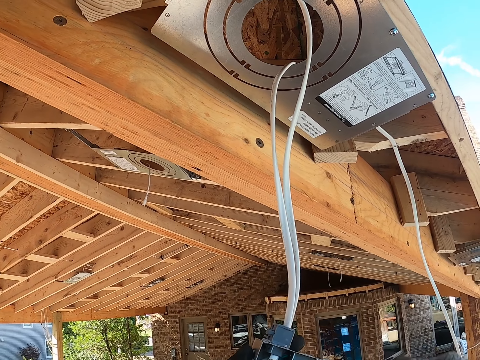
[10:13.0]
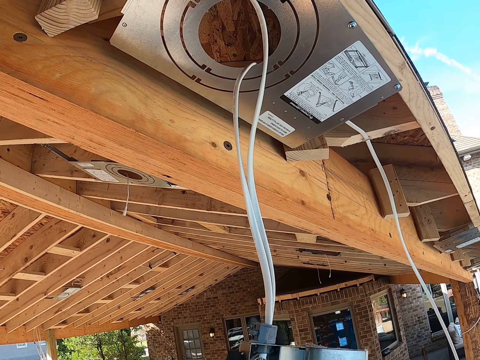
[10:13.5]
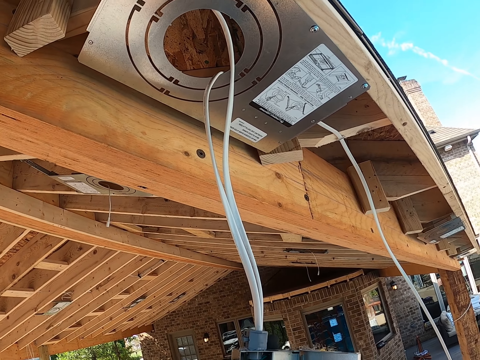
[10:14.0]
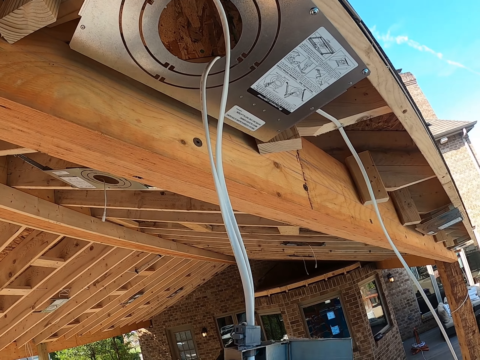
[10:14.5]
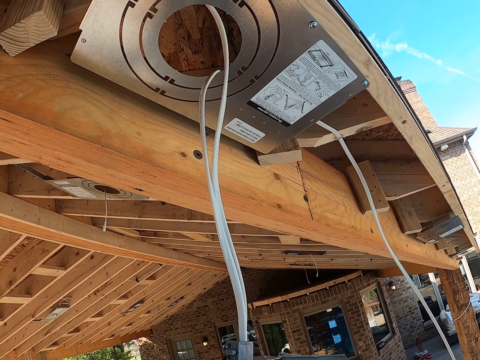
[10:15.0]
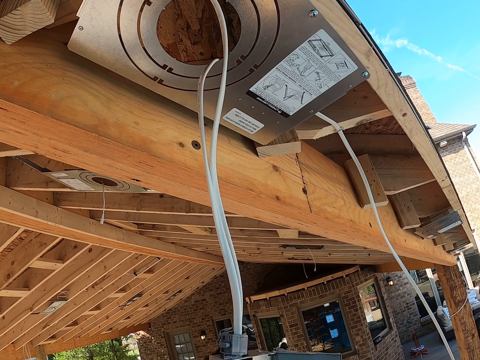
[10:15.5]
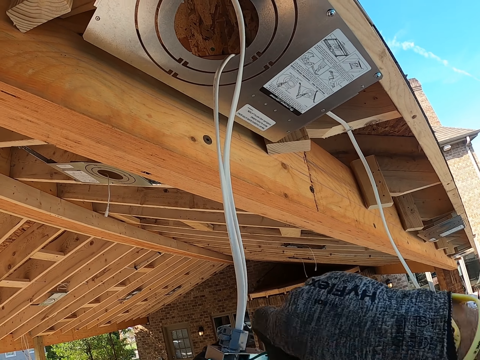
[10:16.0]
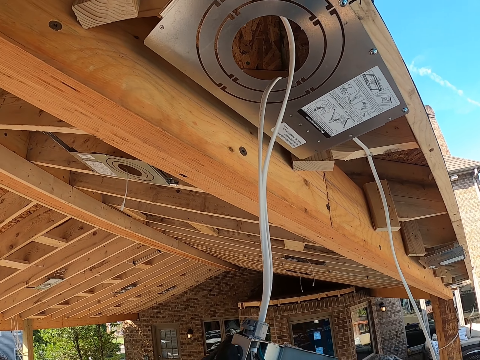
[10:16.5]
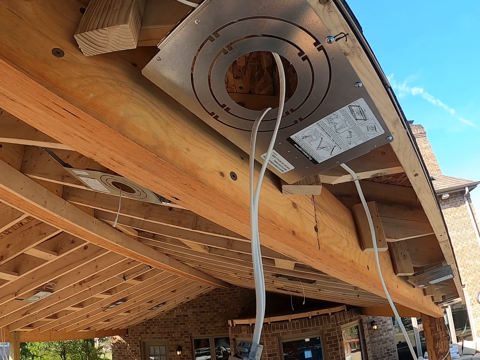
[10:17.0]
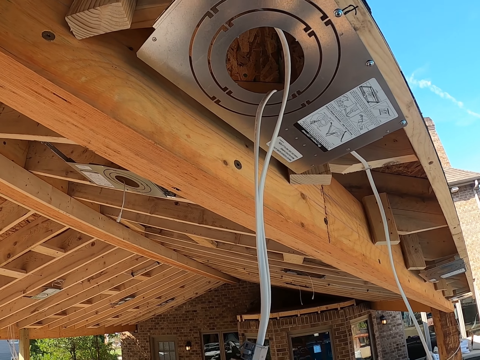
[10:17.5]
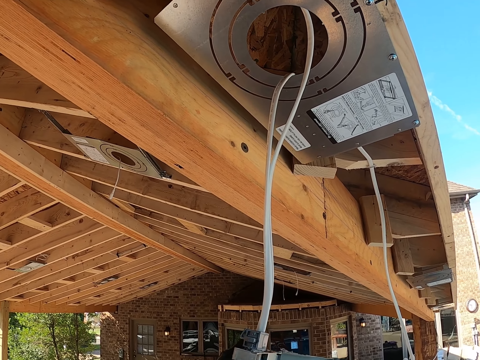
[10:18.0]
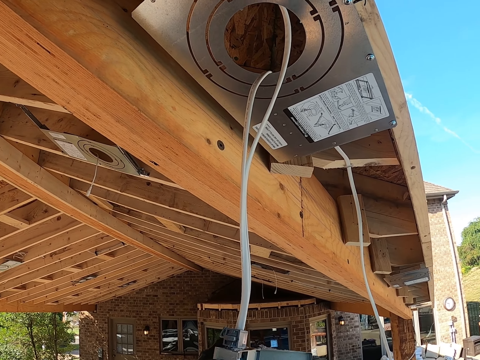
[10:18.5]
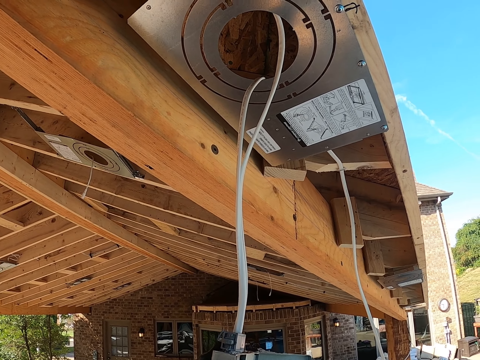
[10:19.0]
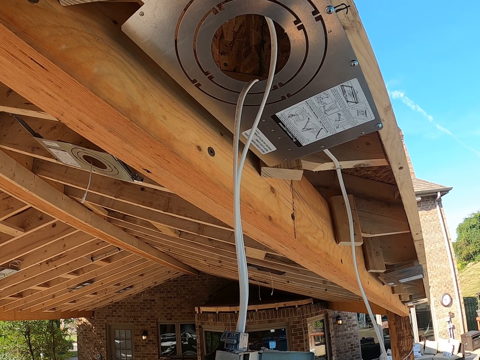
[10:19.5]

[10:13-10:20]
The camera wearer moves a hand from the cable. They adjust the cable.

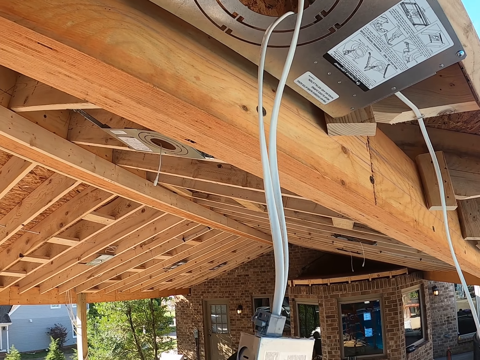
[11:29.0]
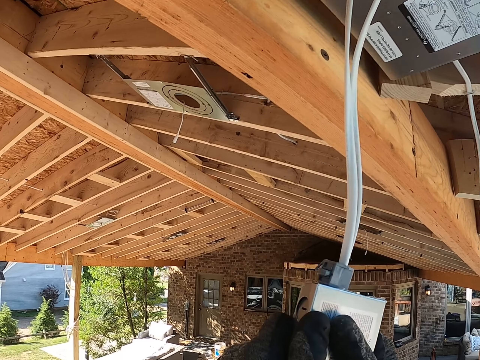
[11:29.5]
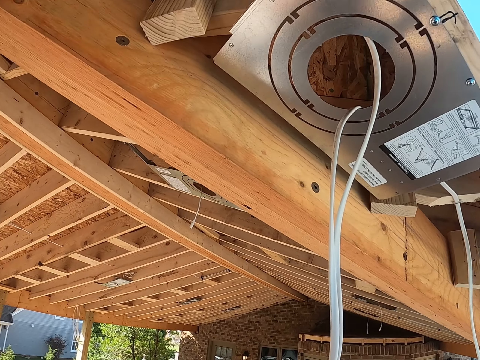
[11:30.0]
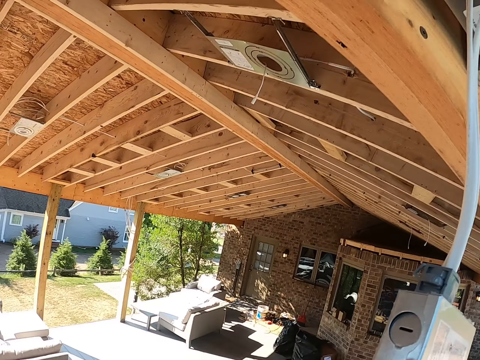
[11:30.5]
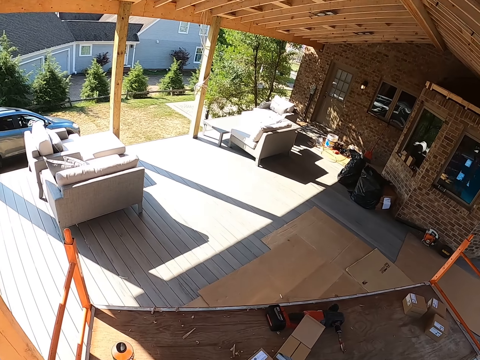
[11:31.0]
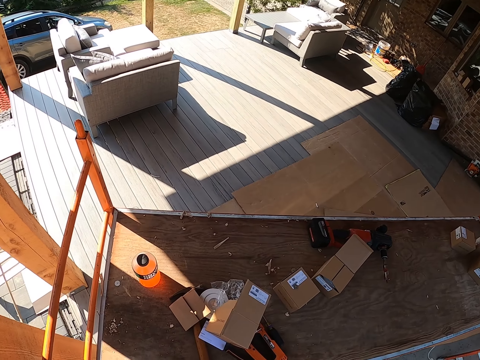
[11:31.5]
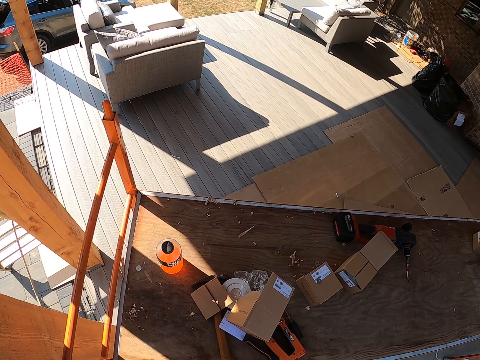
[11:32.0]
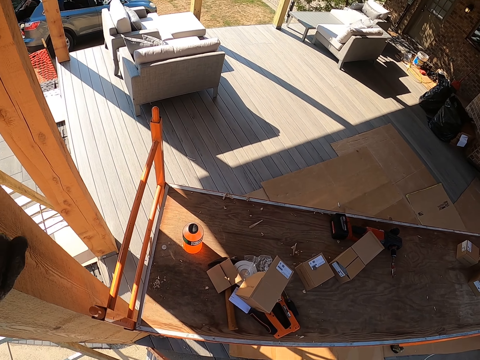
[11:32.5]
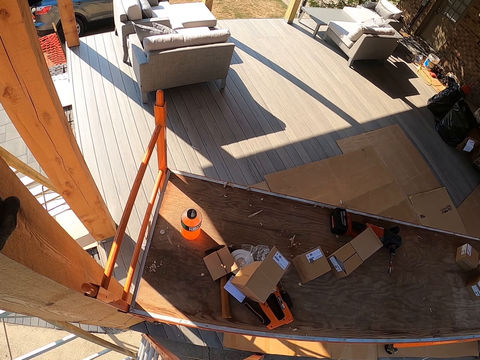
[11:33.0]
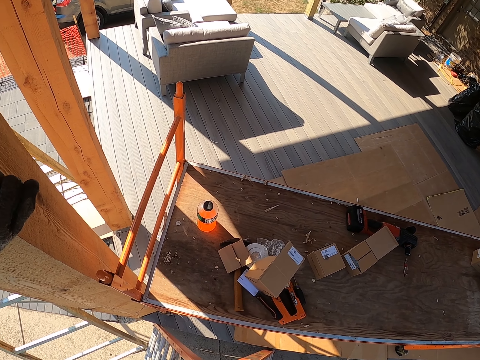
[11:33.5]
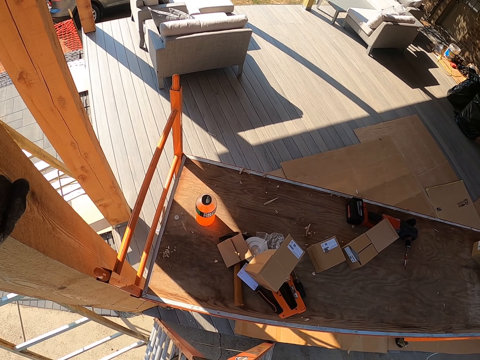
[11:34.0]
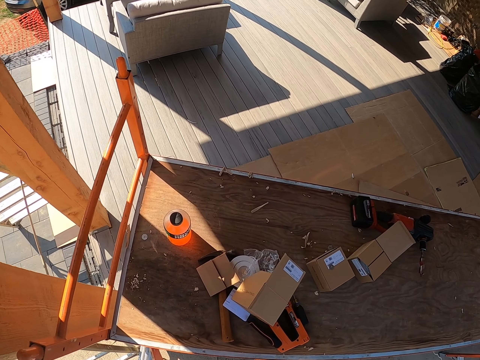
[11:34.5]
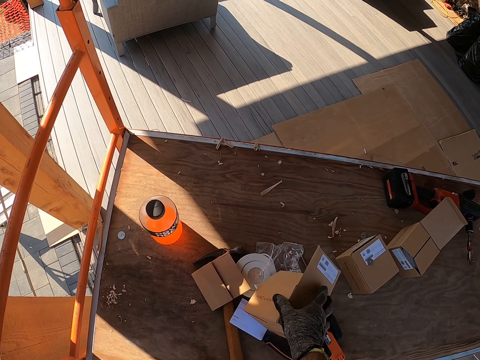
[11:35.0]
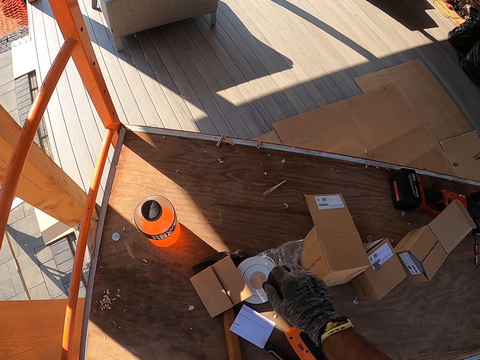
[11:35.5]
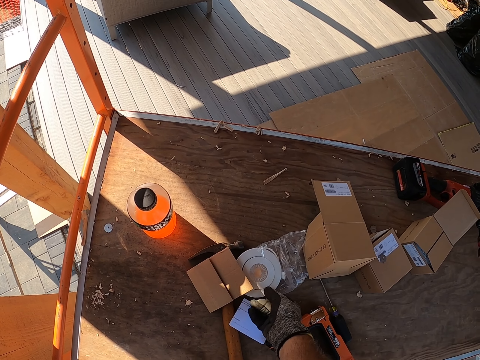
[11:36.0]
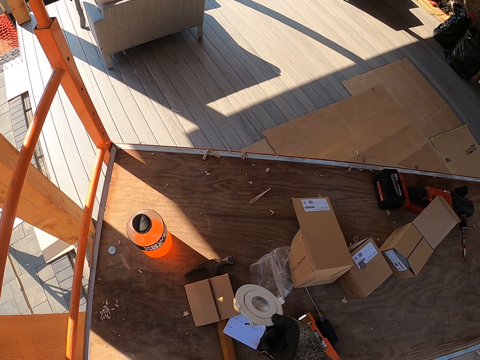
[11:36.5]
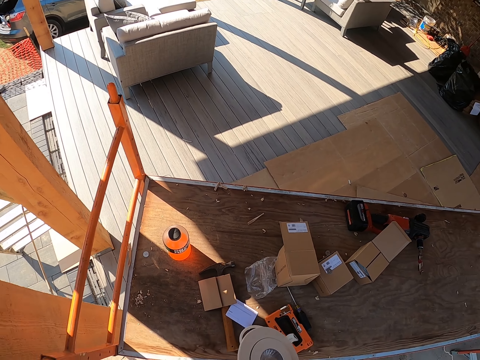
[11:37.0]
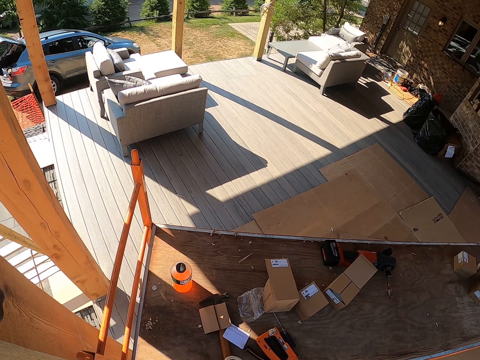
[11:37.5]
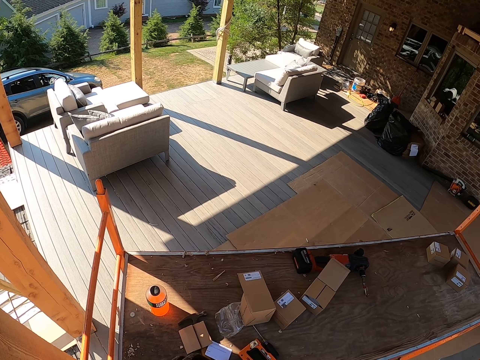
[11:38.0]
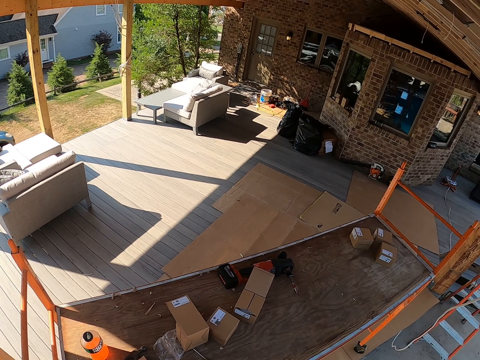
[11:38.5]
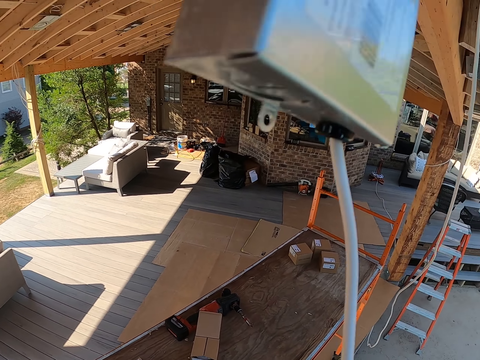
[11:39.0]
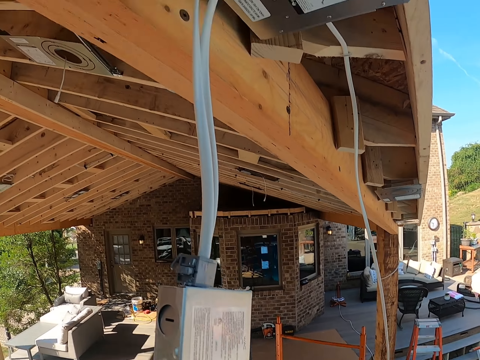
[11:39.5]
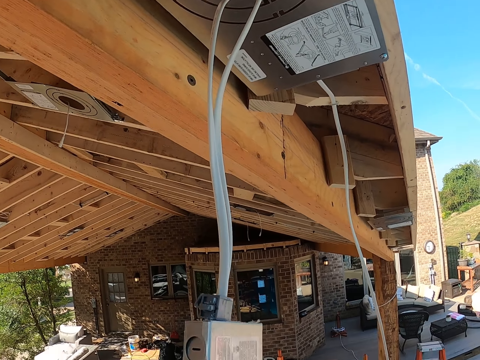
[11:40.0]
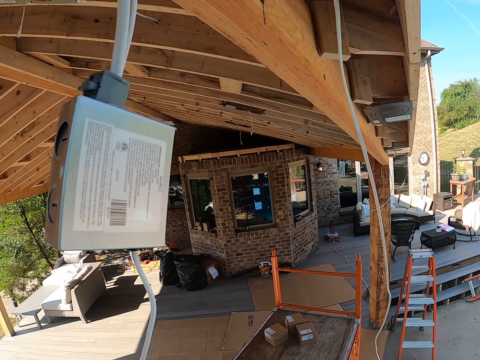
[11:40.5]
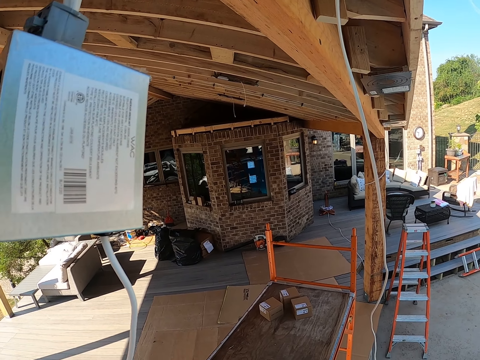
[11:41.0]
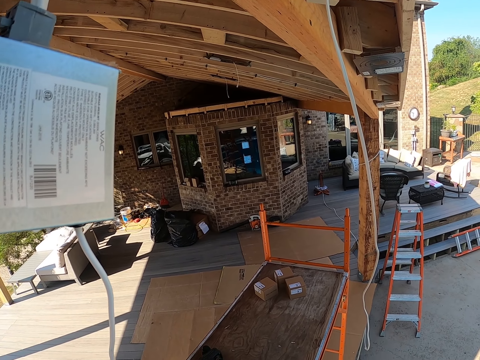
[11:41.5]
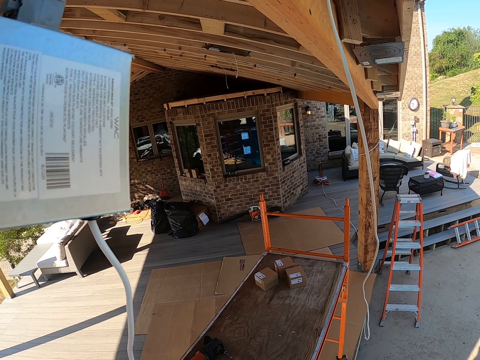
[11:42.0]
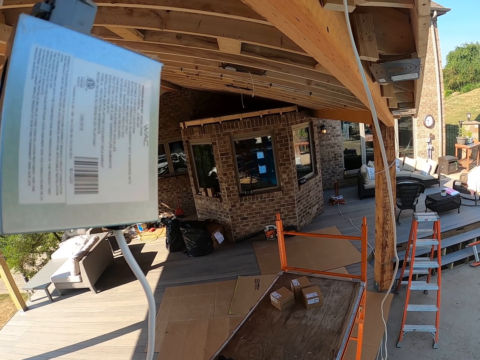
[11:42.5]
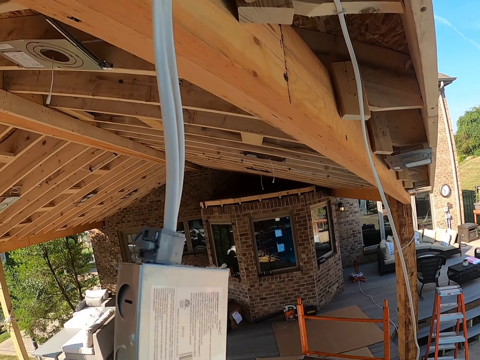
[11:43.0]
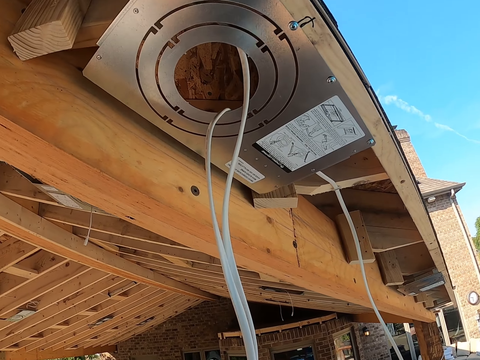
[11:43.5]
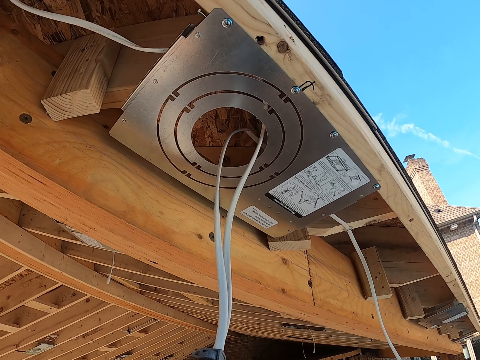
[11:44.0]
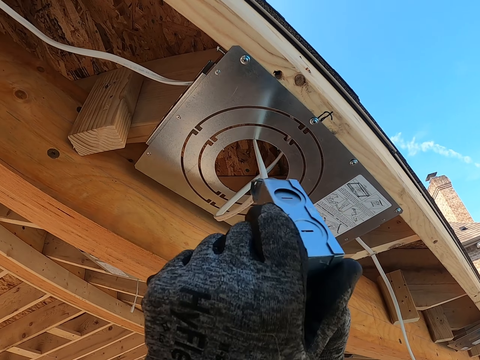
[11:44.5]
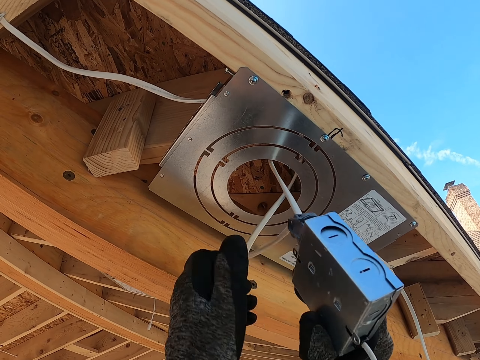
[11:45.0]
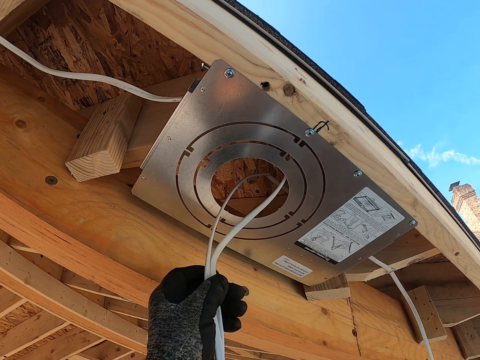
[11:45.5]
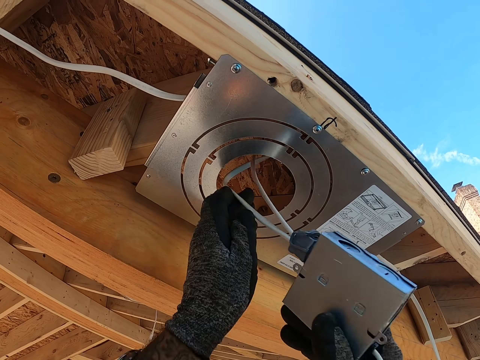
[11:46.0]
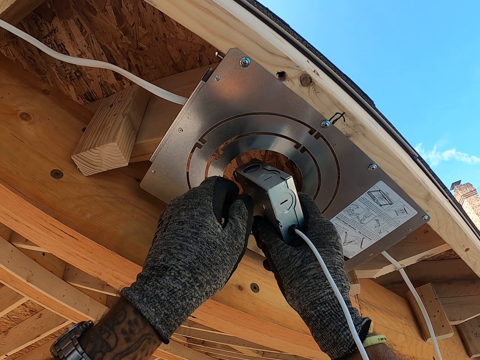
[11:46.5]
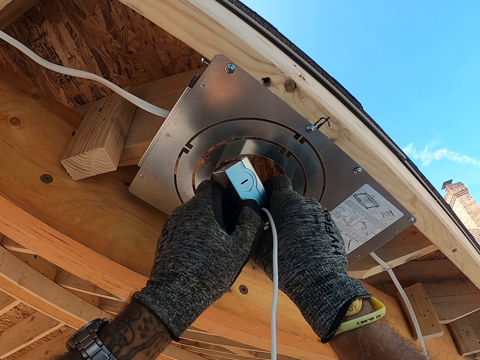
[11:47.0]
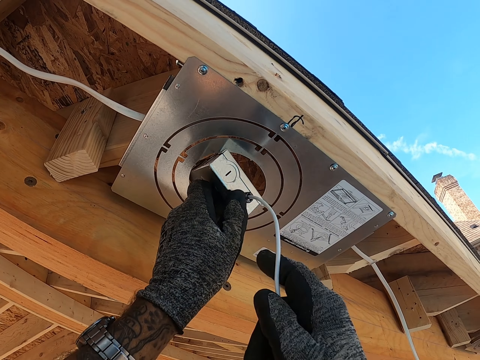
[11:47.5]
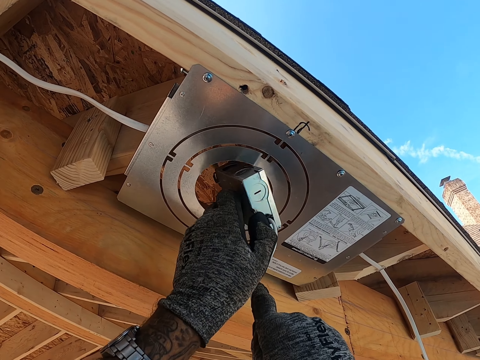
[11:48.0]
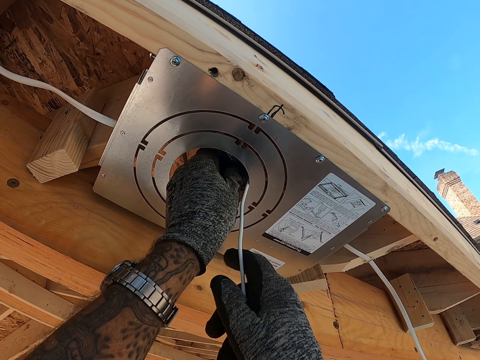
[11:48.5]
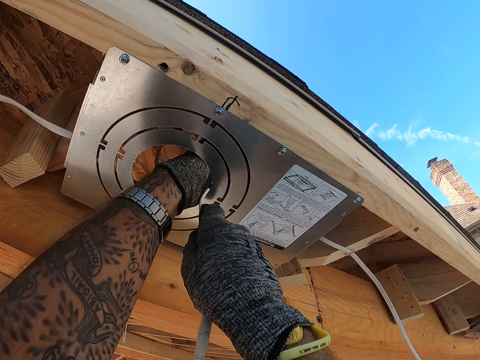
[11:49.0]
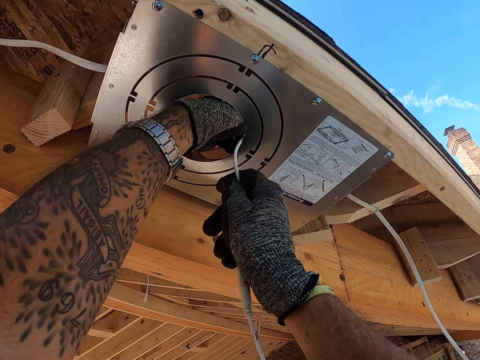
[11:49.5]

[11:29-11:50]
The camera wearer looks around. They place a hand on the wood. They look at the table. They pick up a box and place the box down. They take a bulb. They look around. They hold the cable. They put the cable and adapter in the ceiling.
